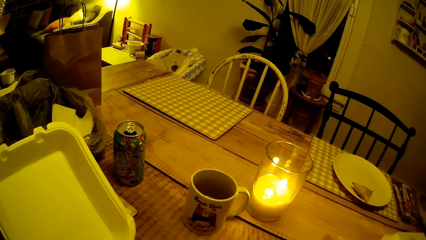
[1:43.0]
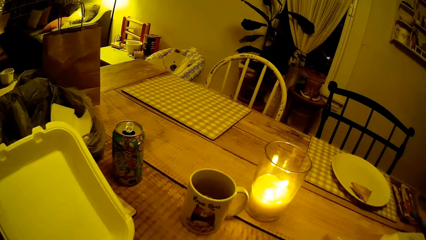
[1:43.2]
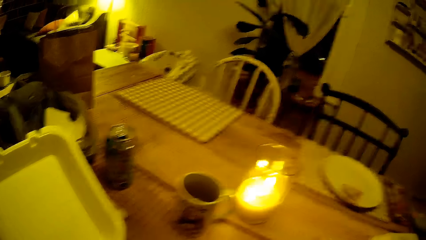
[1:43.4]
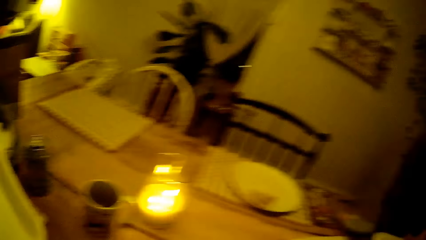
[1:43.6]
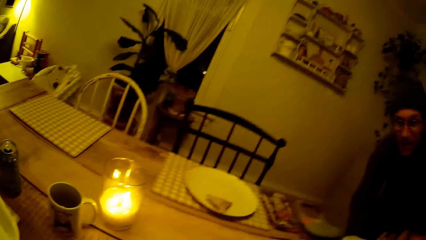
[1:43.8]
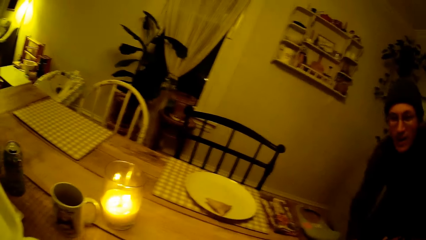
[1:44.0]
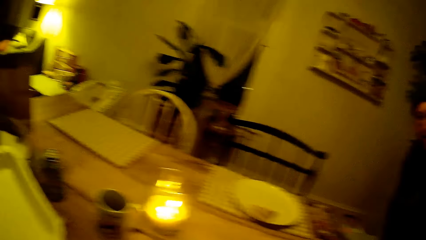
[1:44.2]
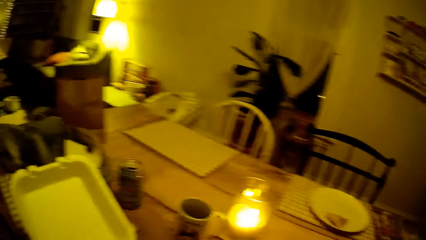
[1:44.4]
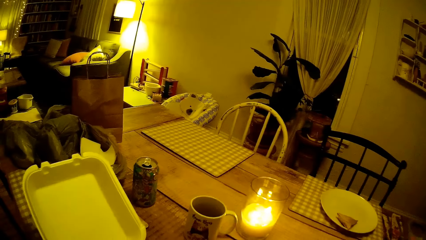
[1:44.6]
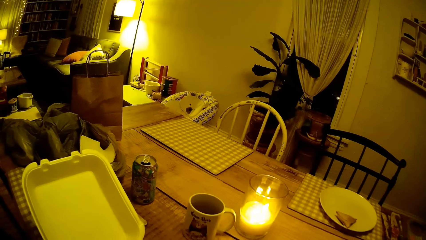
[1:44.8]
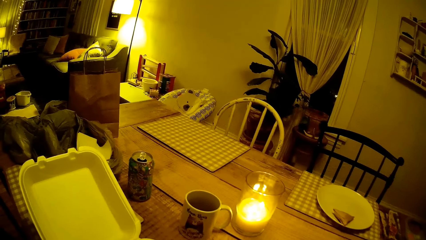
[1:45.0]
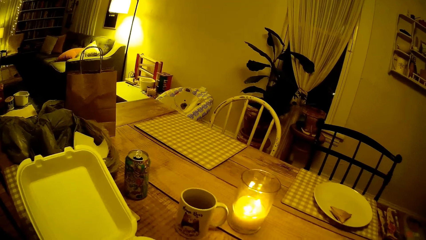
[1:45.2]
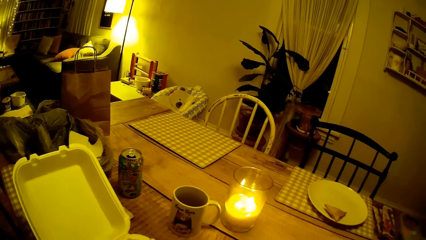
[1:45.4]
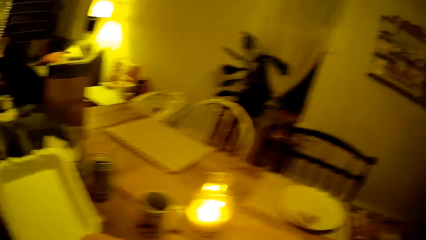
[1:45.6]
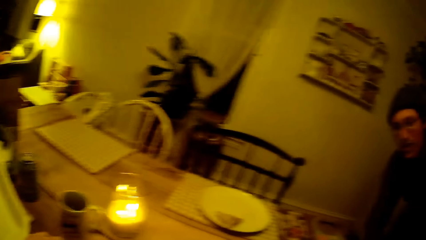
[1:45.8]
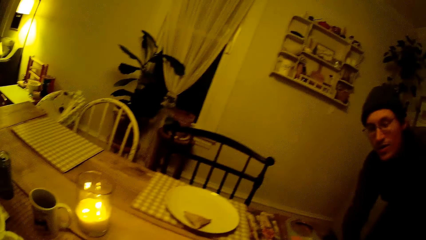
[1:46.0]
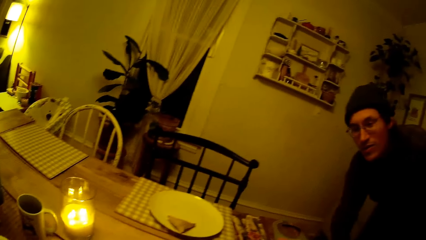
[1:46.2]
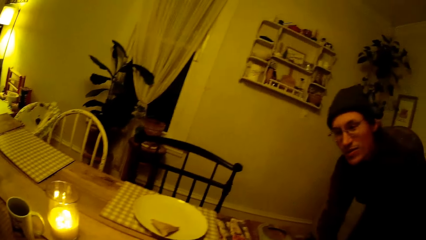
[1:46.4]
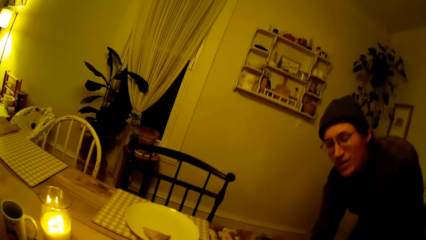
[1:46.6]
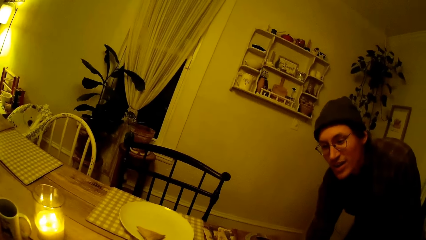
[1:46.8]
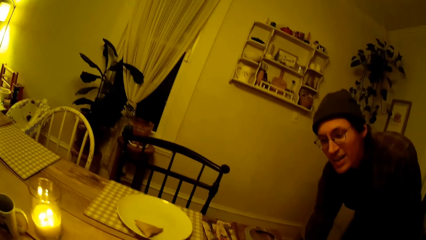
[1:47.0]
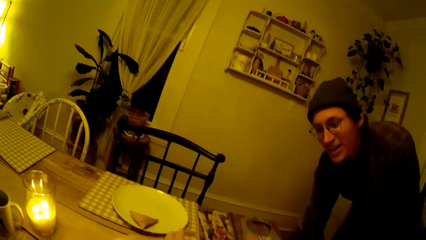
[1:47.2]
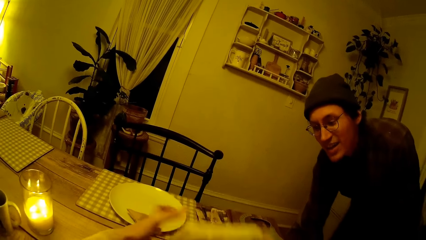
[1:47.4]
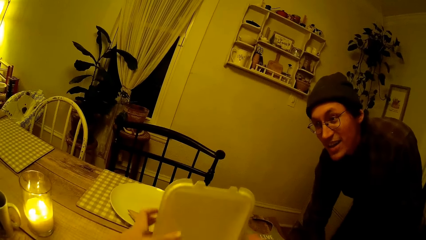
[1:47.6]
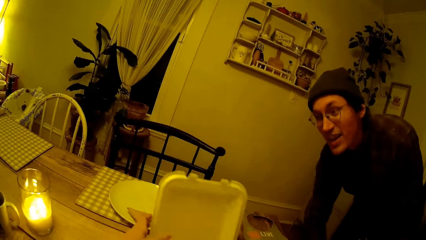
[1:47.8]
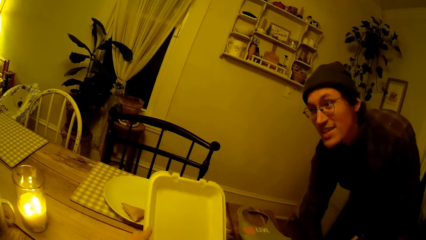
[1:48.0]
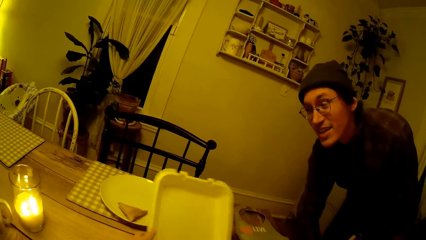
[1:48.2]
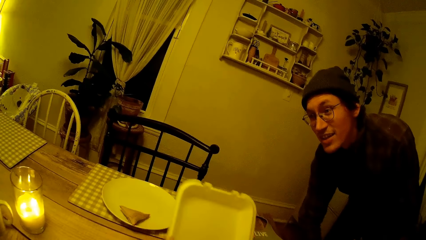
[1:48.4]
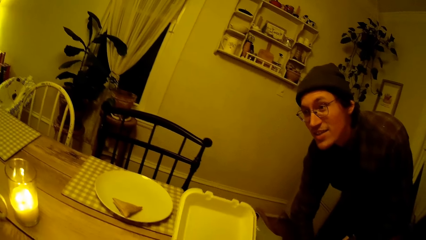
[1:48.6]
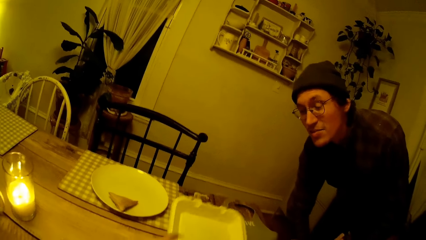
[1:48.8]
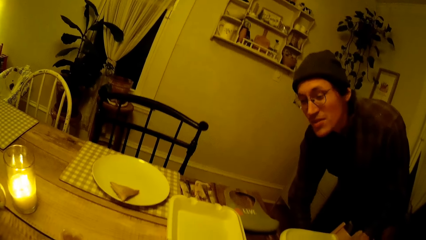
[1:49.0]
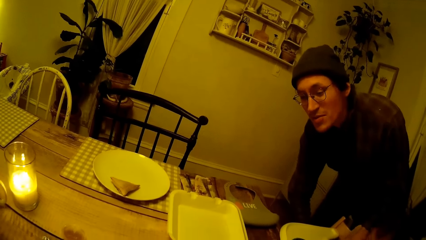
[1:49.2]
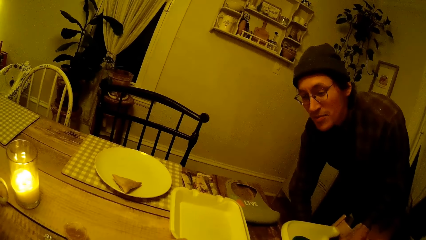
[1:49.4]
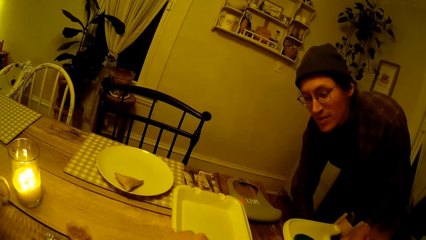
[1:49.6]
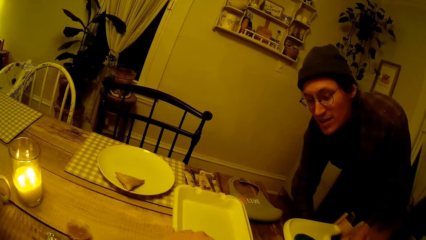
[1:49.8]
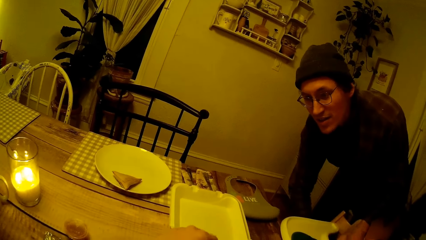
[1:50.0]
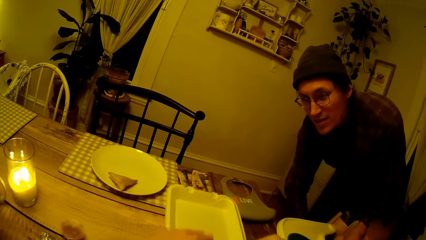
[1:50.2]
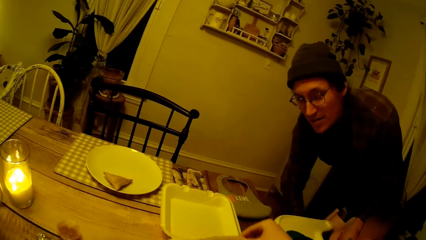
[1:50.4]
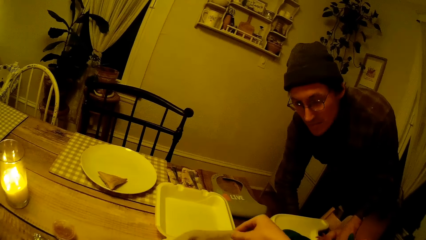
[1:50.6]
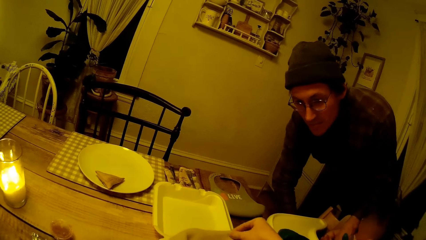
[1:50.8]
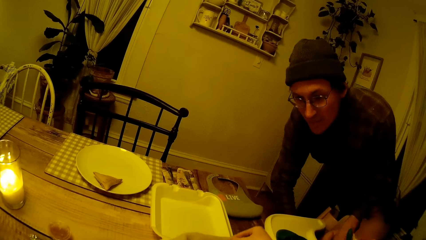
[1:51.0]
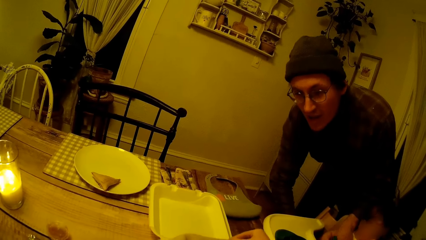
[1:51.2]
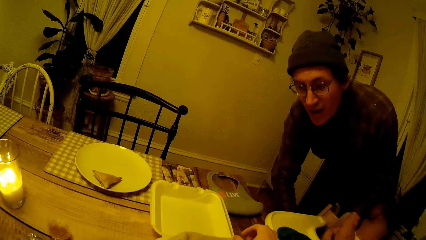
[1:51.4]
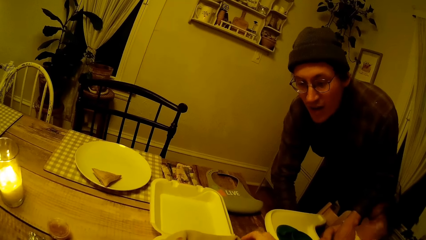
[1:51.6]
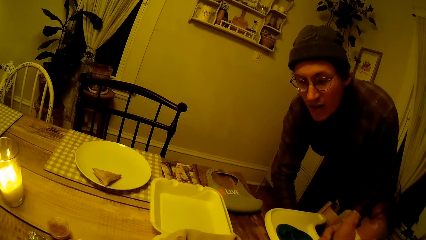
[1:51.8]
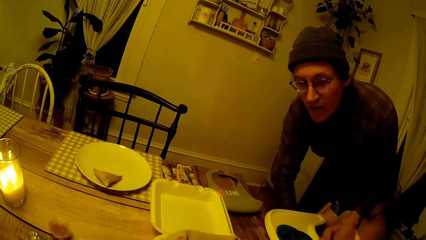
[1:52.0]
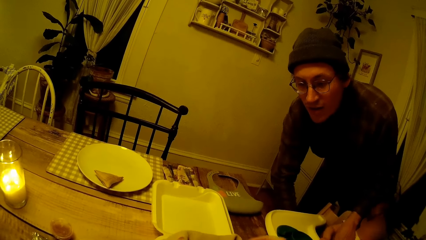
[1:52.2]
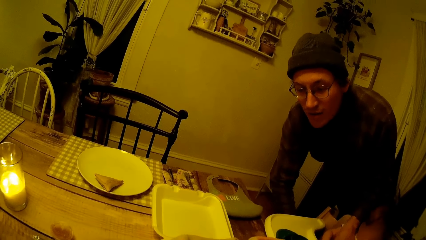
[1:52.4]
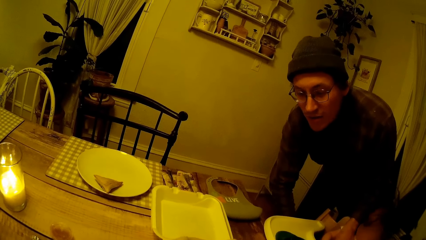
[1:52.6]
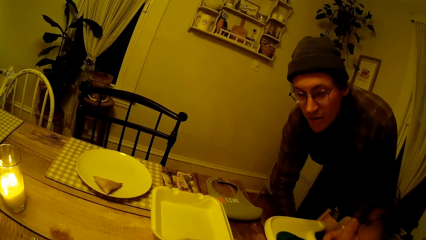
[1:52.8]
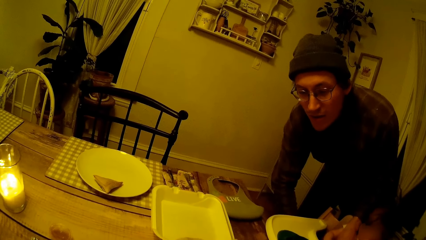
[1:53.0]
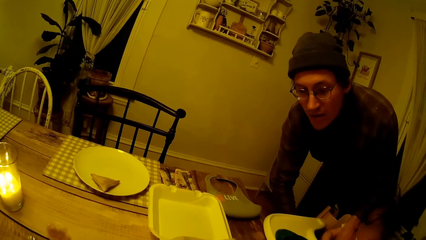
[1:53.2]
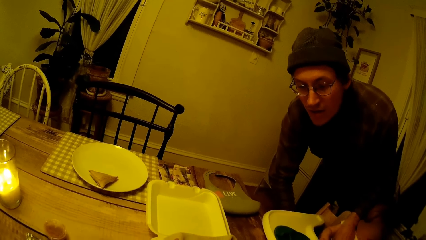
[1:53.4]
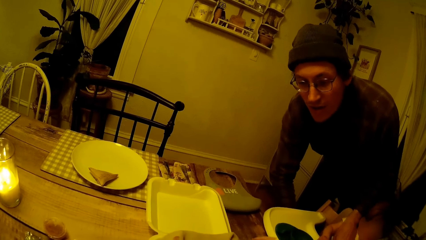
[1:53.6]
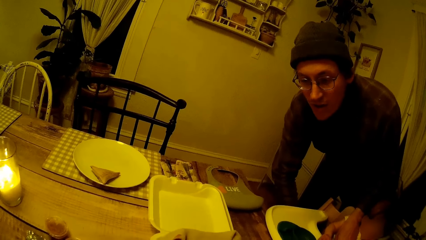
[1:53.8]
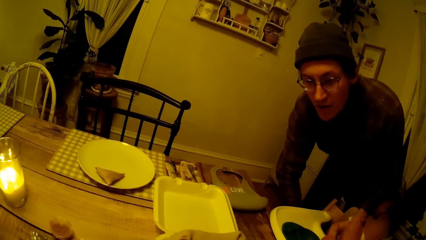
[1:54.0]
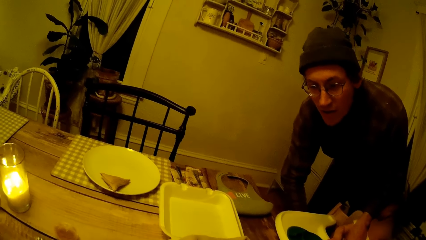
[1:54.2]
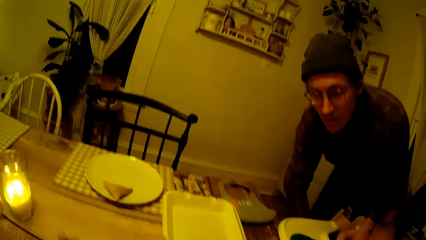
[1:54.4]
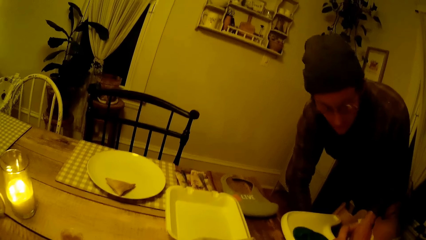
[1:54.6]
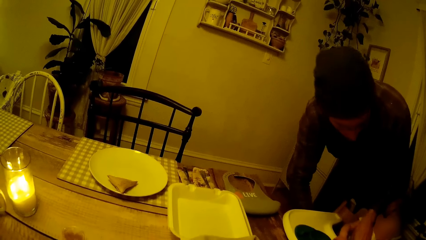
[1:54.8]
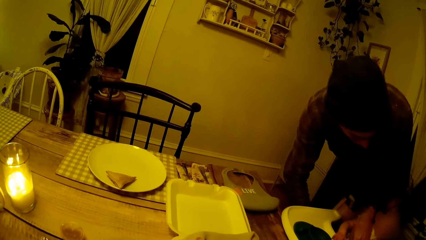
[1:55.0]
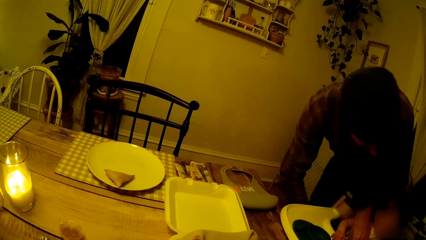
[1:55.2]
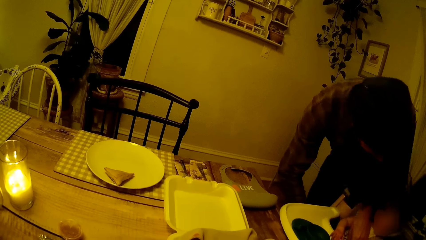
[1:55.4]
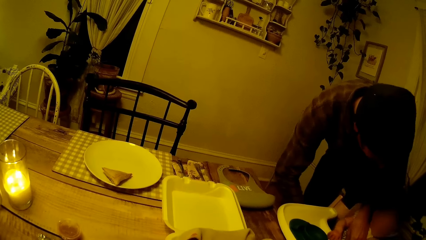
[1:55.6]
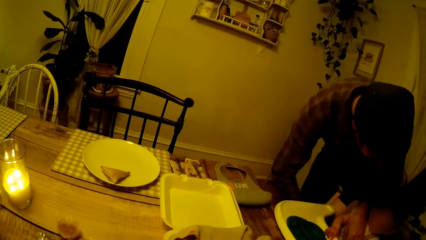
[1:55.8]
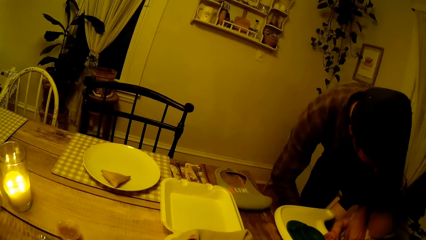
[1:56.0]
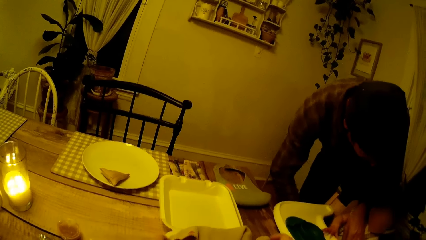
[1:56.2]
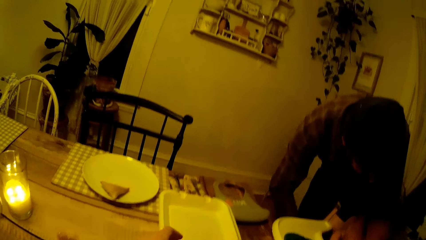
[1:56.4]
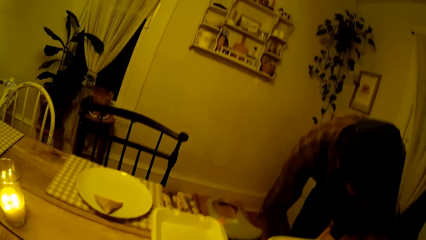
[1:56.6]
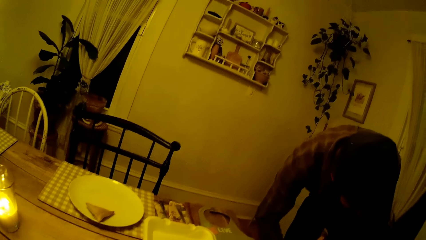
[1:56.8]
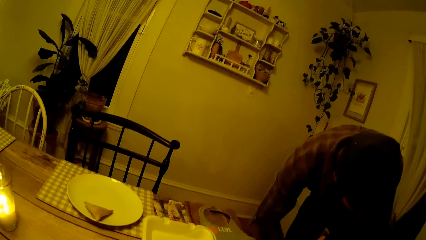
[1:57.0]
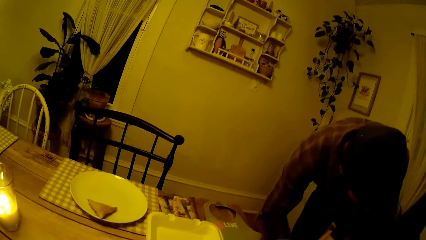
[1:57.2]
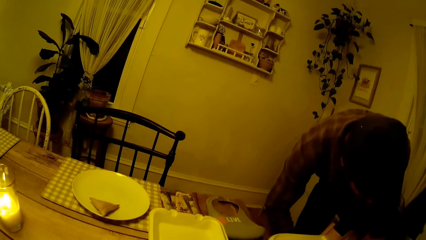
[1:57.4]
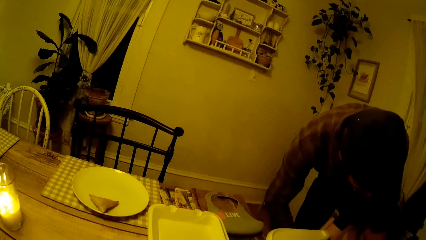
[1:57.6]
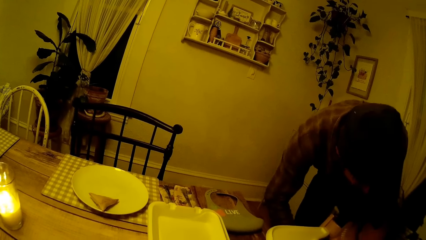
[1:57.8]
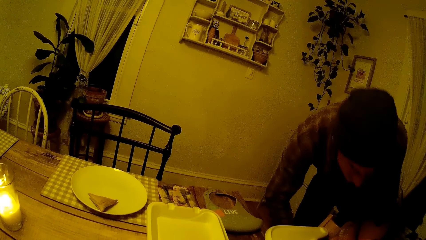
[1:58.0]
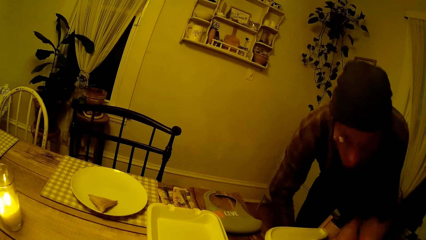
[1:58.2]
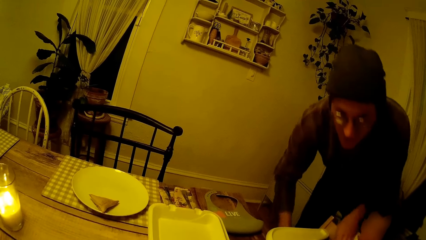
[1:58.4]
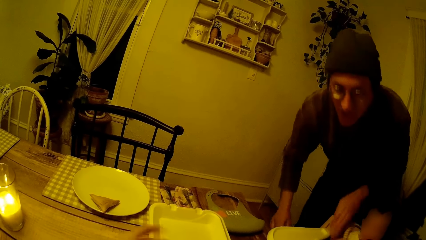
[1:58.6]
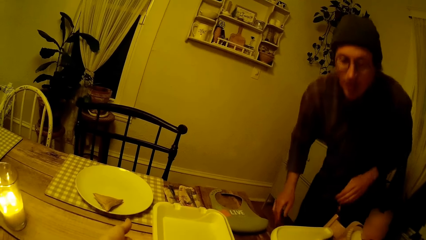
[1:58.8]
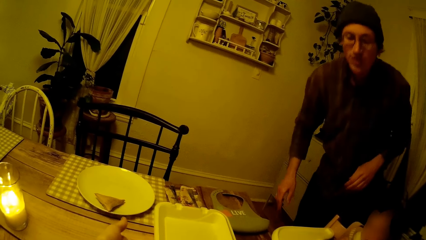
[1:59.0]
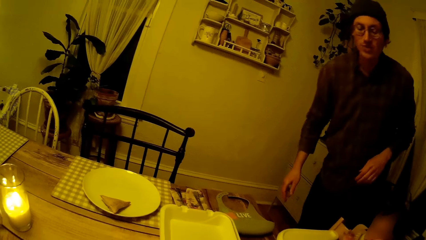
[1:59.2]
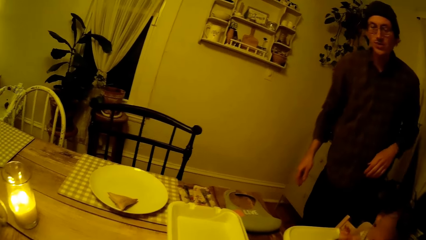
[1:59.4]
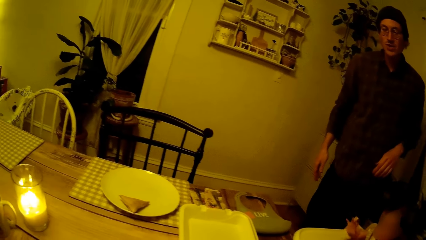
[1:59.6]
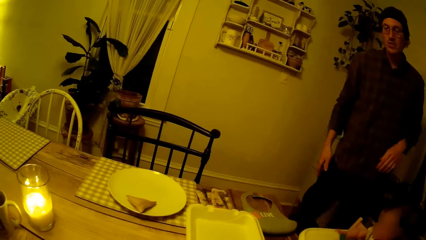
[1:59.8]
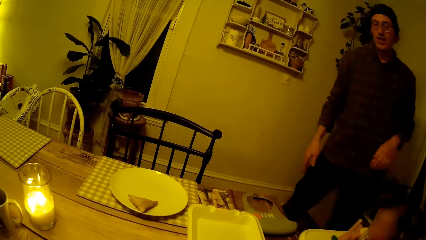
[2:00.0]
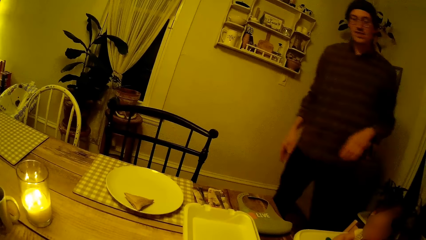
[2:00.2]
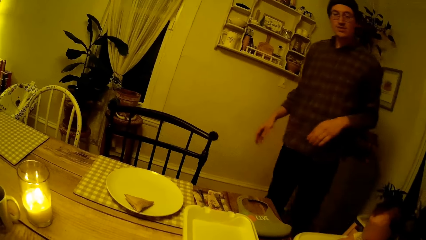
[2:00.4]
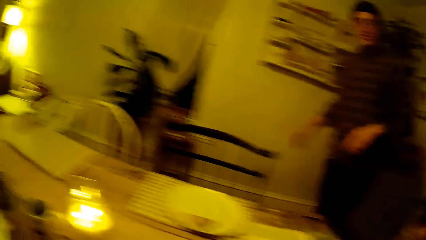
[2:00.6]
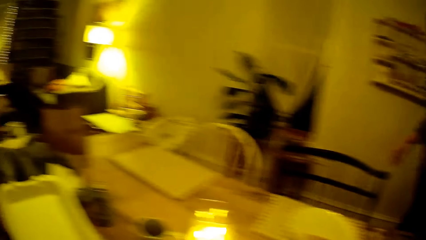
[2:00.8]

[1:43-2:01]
The camera wearer opens the container on the dining table with both her hands. She holds a tray. She moves the container on the dining table with both hands. She unwraps the pancake in the container with both hands. The man removes his hands from the baby walker.
